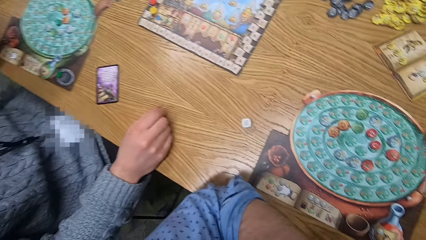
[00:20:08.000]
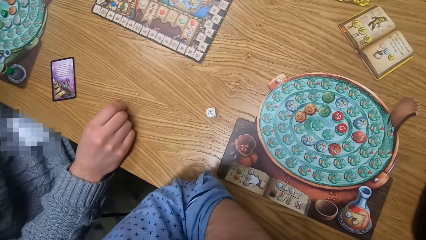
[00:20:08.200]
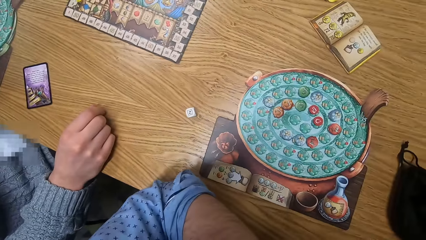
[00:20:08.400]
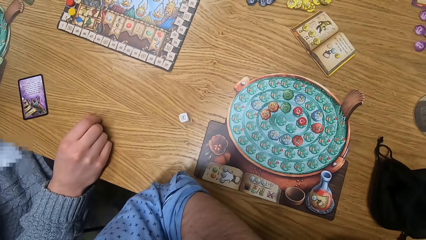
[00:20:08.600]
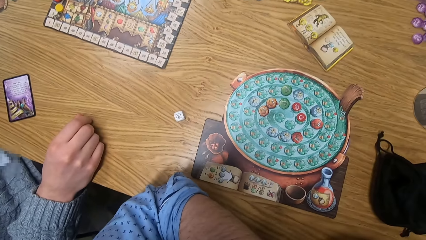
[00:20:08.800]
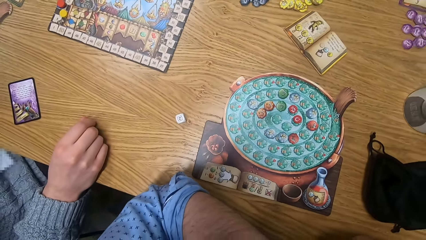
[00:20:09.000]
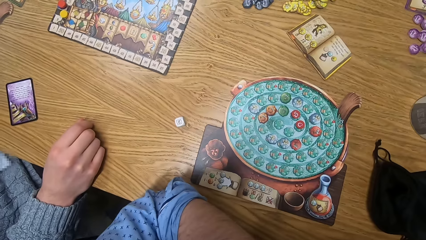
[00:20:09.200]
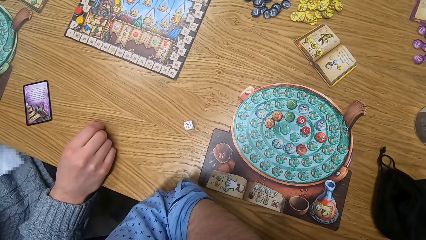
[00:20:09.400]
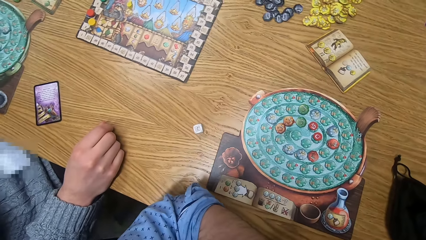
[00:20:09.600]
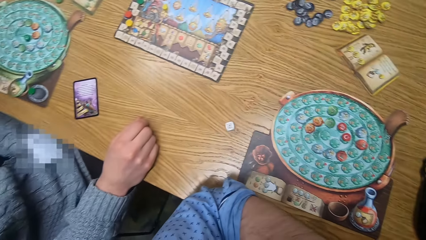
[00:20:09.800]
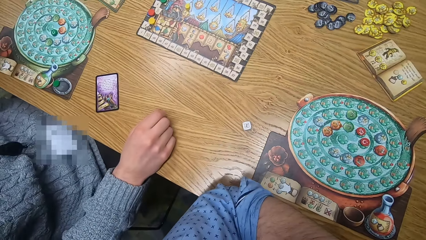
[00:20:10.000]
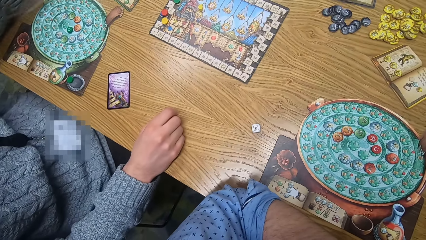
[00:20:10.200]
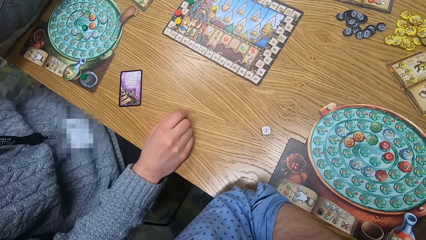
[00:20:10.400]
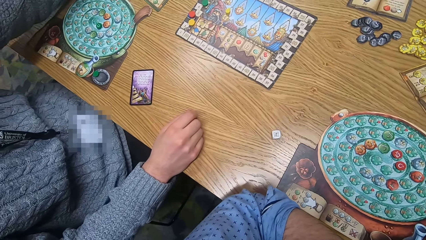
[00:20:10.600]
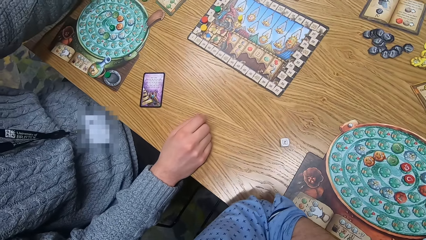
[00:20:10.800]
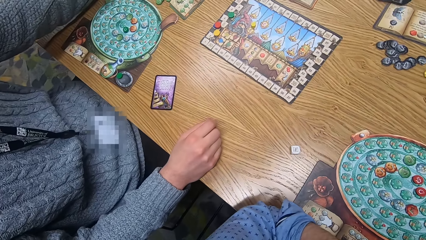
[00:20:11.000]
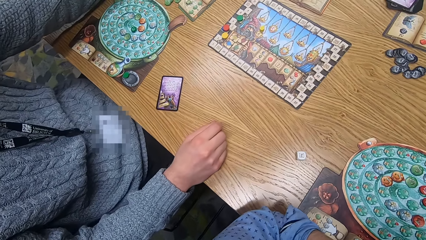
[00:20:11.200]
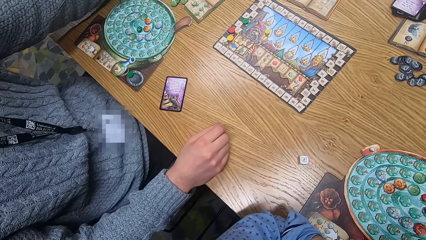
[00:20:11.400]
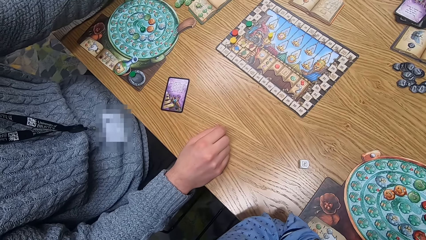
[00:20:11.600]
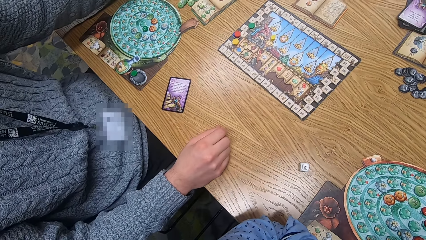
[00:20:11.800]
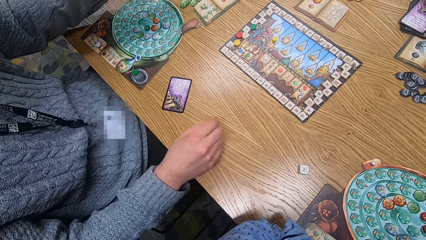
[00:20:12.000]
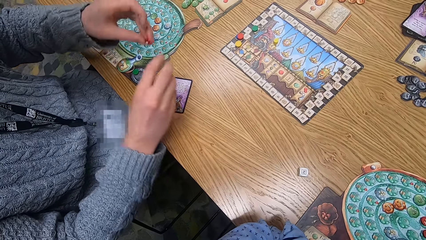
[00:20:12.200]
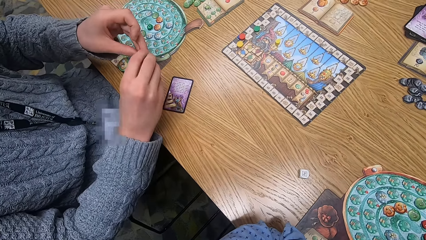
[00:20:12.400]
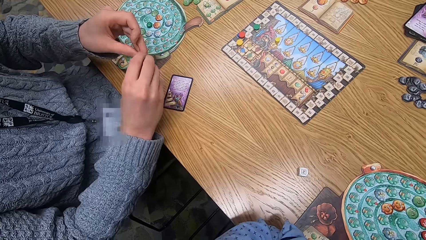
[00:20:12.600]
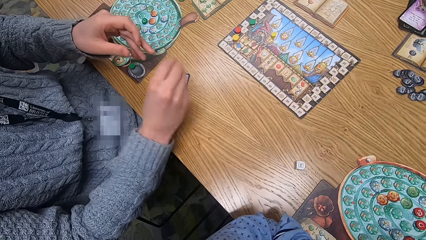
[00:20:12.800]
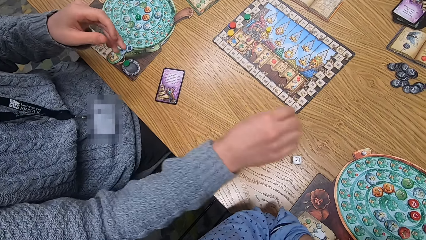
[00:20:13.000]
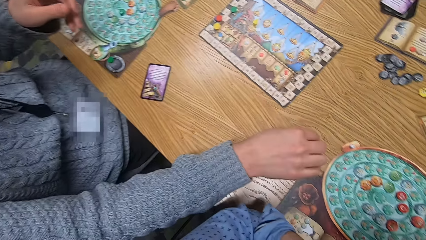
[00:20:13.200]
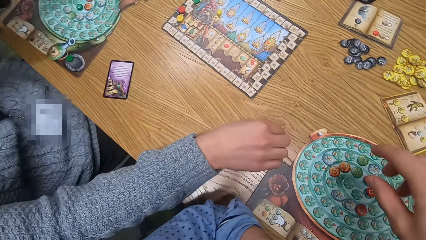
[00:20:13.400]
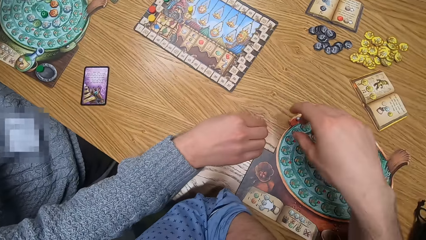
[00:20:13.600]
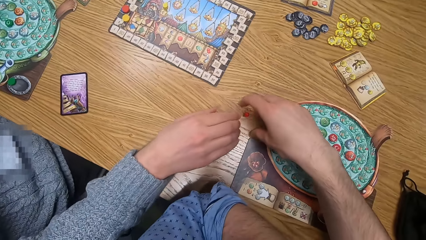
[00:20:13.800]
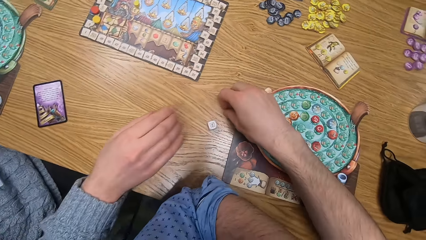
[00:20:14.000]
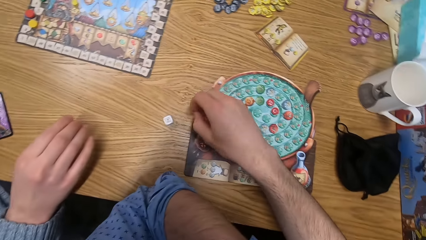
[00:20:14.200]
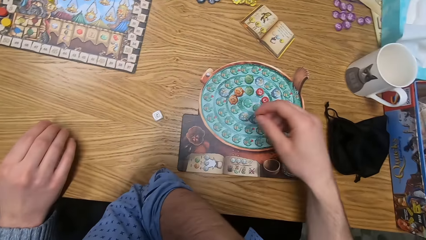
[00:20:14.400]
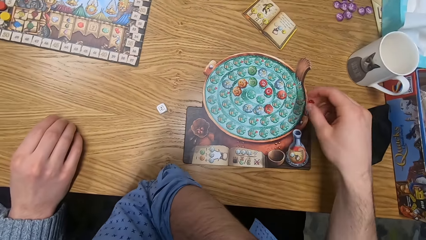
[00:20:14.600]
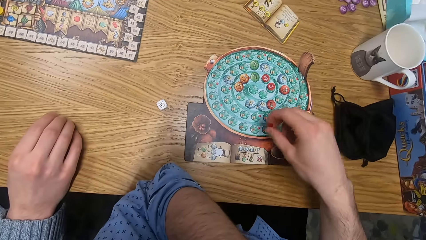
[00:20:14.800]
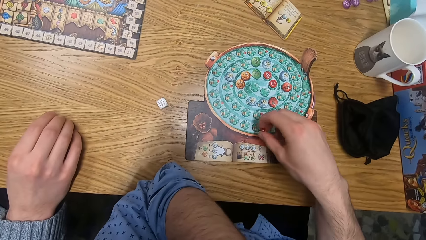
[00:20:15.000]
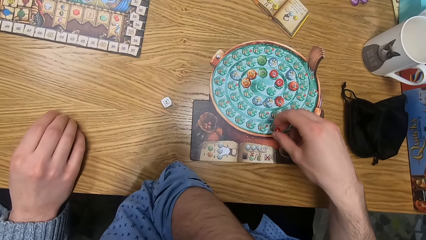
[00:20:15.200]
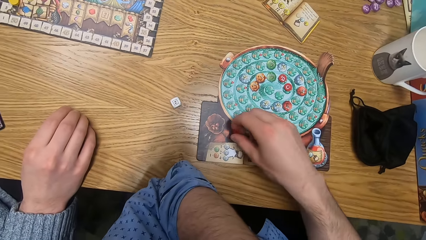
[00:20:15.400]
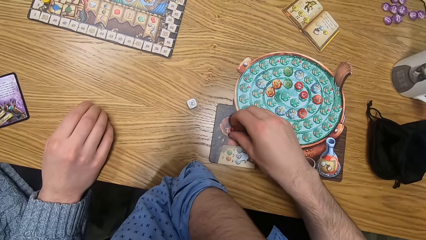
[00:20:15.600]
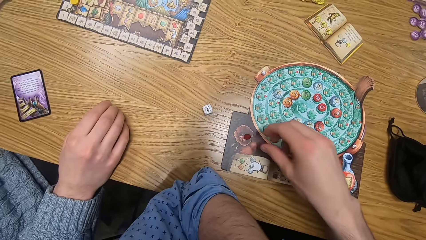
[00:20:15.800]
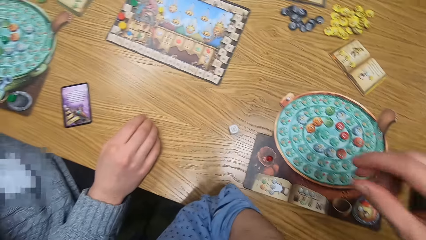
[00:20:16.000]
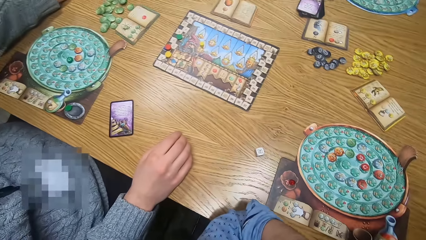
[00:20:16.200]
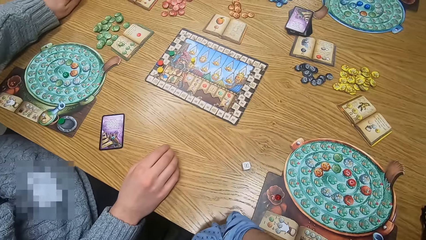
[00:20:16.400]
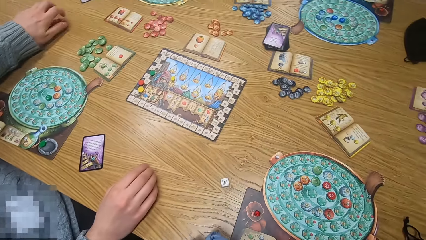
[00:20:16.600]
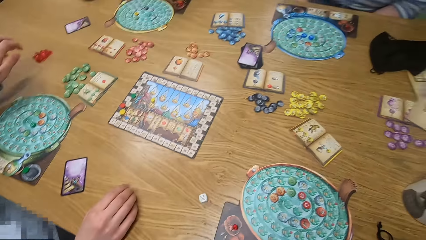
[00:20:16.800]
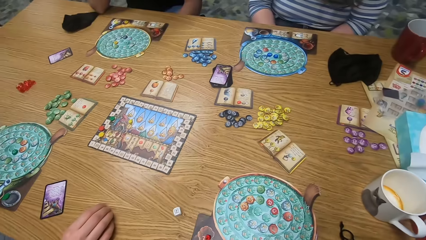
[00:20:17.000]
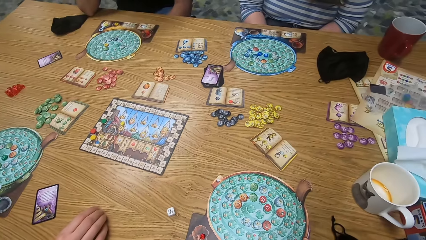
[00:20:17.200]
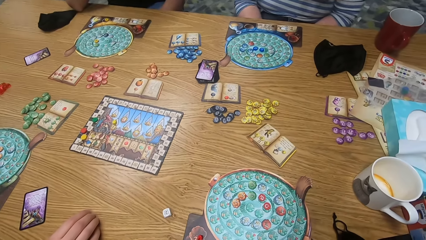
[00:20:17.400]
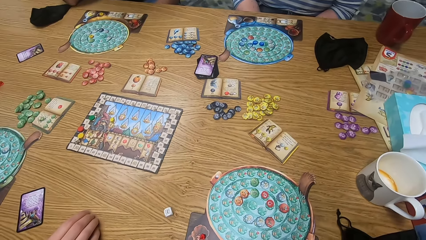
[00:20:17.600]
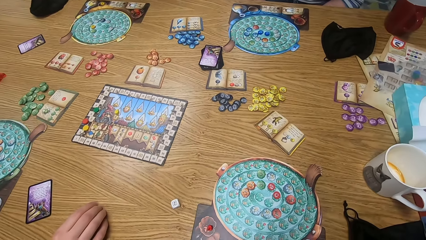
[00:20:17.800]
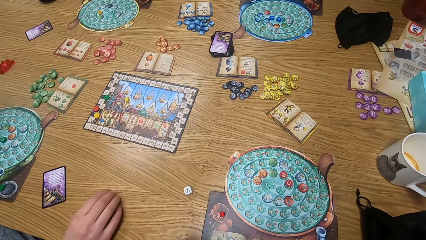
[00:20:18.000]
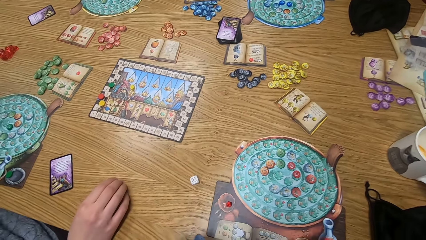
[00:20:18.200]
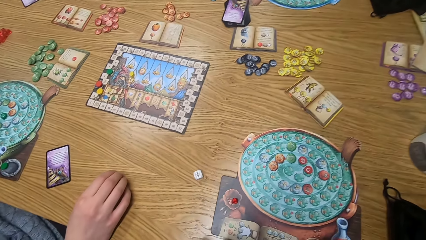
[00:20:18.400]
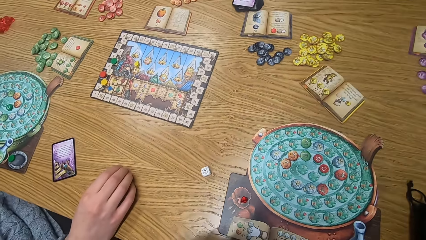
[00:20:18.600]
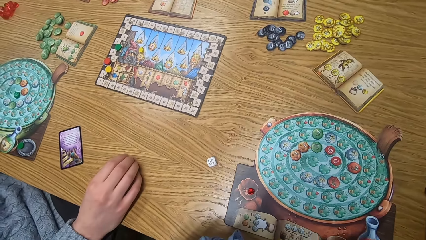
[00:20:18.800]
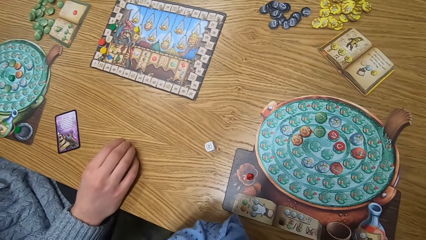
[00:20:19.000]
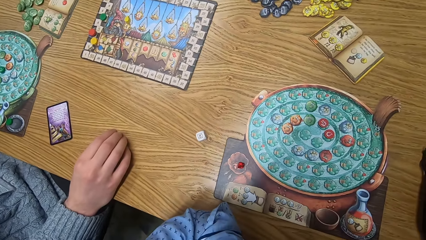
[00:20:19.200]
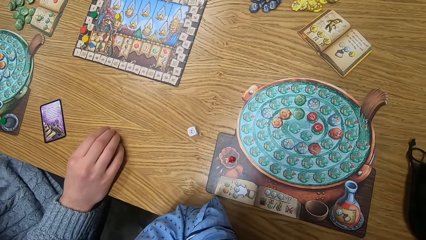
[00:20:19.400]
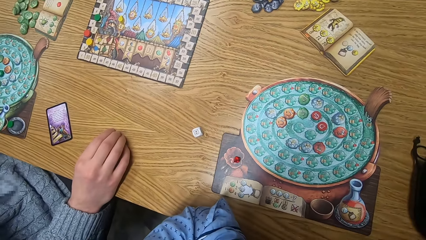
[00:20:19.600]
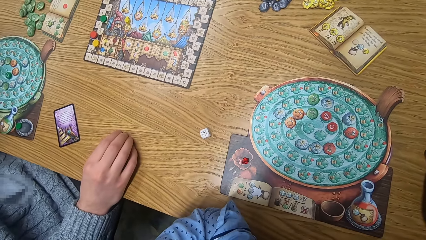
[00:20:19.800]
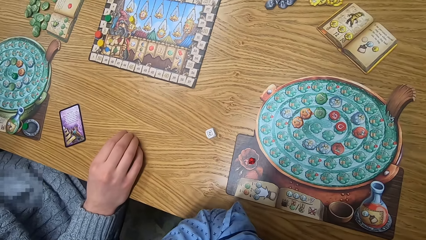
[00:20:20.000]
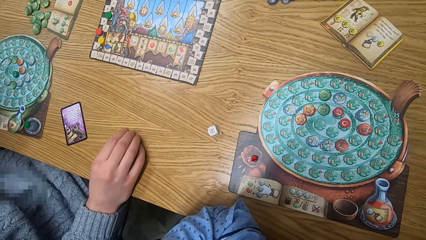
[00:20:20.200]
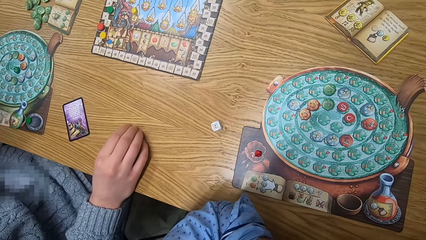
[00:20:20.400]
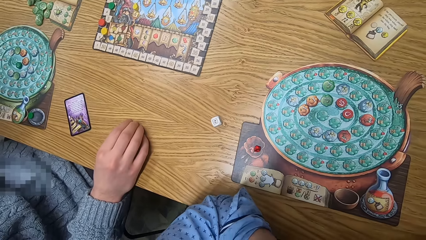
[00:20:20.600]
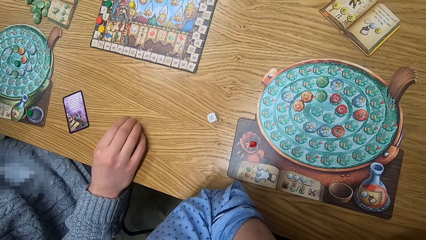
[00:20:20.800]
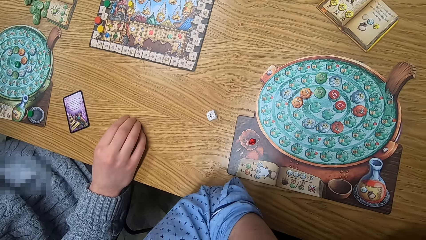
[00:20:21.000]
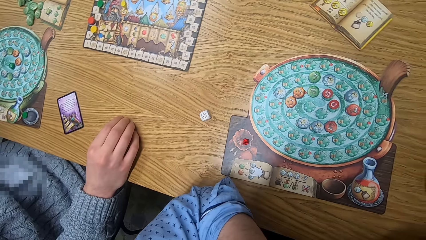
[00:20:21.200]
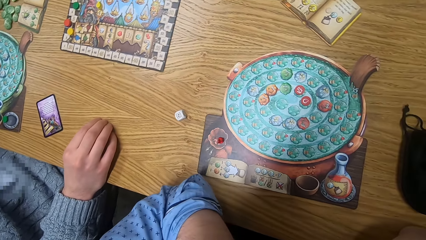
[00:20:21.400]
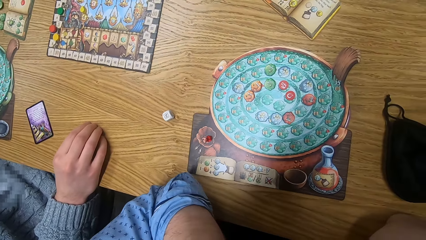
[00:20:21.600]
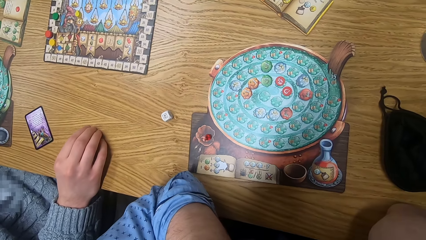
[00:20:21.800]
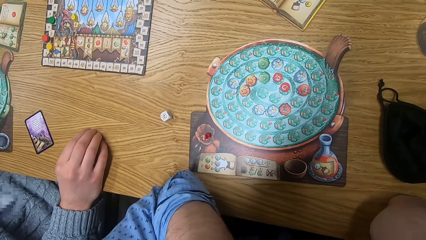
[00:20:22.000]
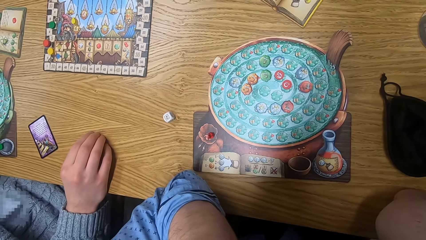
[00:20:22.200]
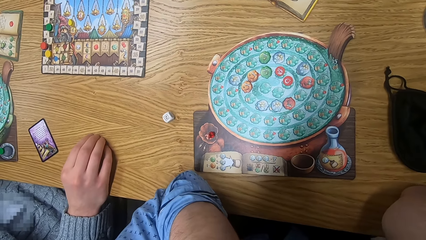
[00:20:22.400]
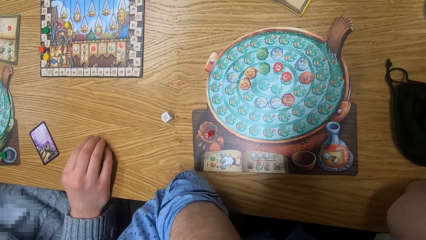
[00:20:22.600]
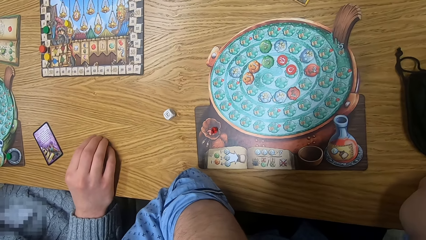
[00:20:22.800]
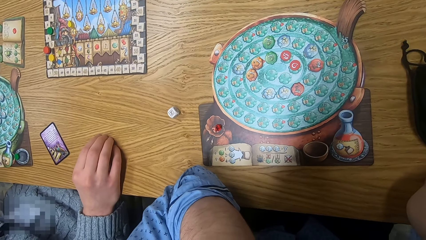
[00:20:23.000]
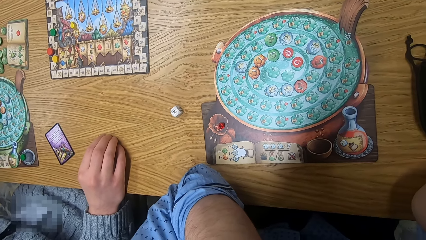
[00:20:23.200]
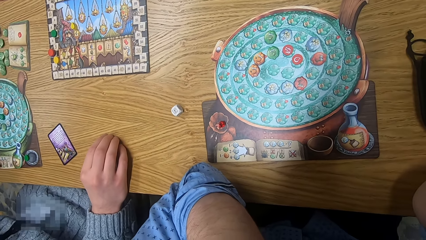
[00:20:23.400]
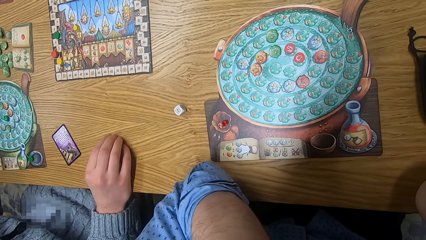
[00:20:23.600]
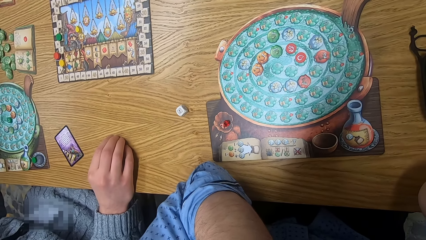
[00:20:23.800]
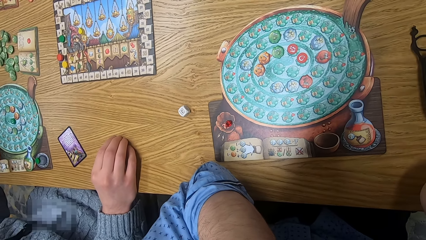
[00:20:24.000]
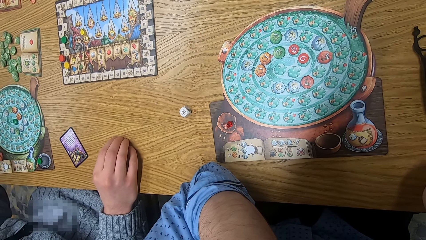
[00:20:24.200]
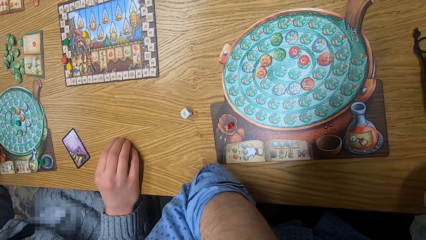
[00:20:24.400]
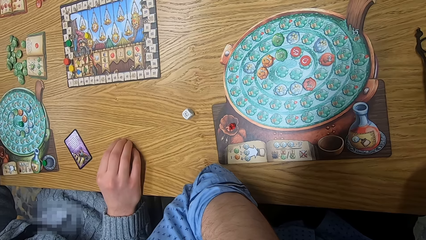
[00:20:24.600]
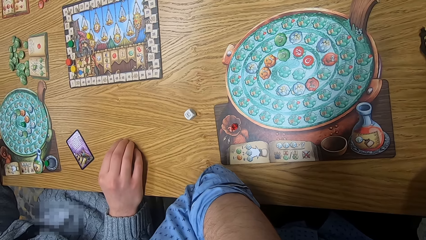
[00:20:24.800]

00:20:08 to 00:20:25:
The woman passes a chip from her left hand to her right hand and drops the chip on the table with her right hand. The camera wearer picks the chip from the table with his right hand. He drops the chip on the board with his right hand.
